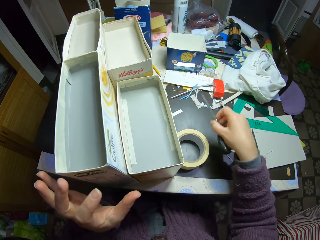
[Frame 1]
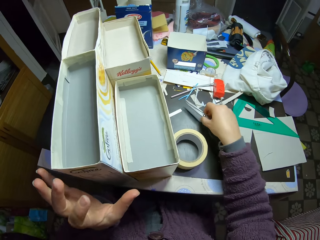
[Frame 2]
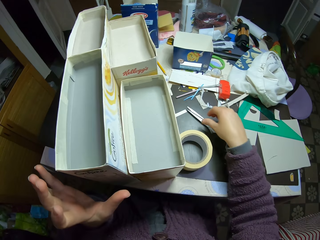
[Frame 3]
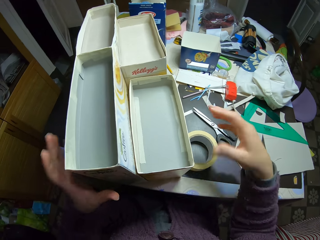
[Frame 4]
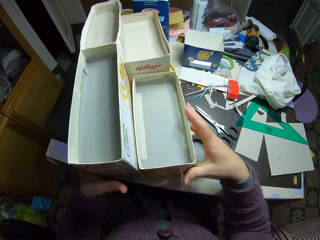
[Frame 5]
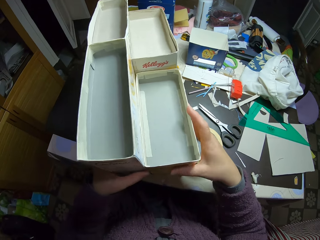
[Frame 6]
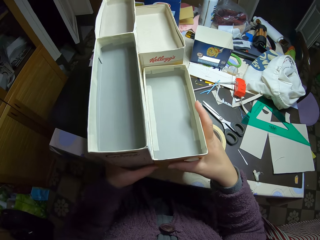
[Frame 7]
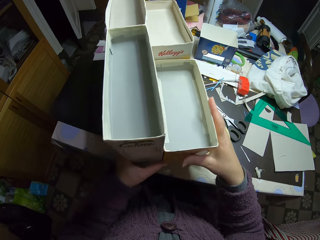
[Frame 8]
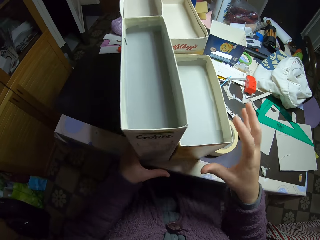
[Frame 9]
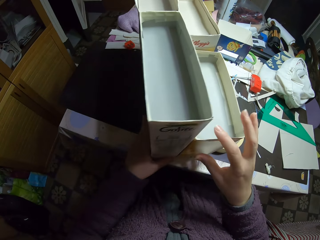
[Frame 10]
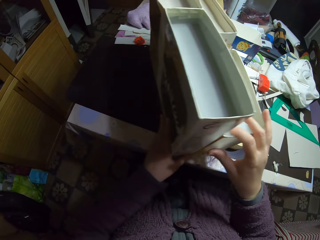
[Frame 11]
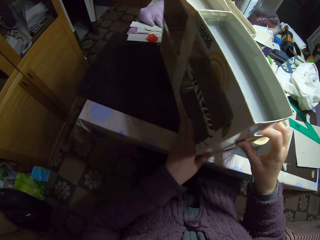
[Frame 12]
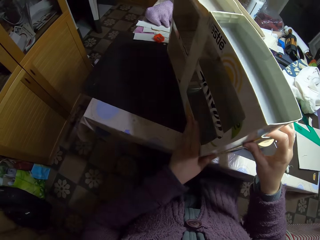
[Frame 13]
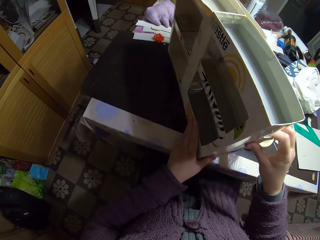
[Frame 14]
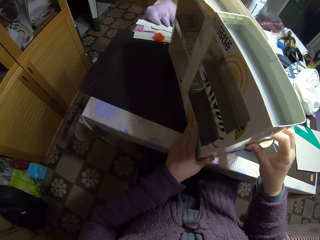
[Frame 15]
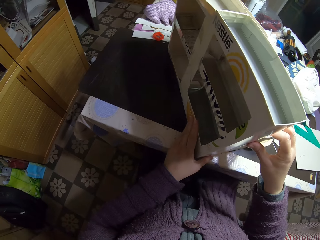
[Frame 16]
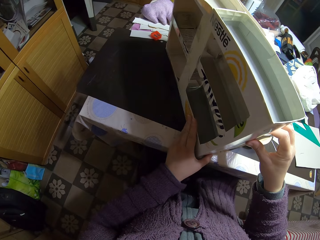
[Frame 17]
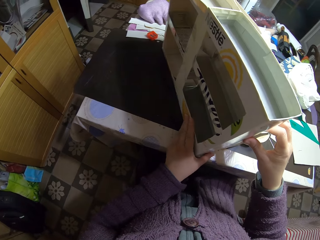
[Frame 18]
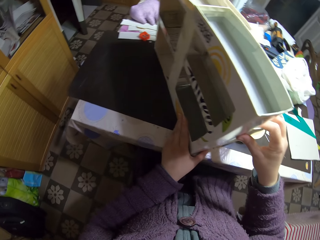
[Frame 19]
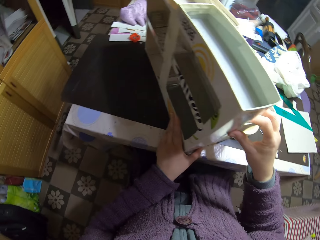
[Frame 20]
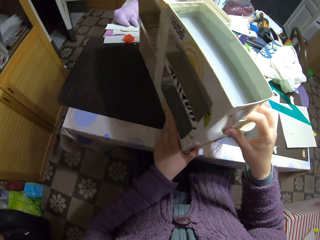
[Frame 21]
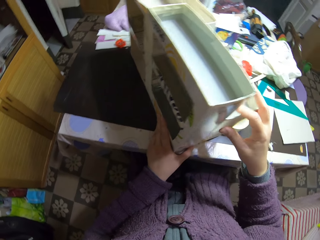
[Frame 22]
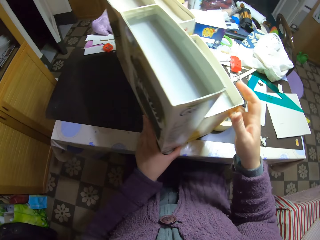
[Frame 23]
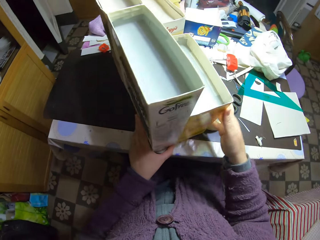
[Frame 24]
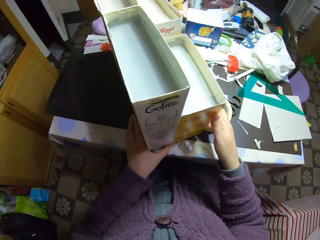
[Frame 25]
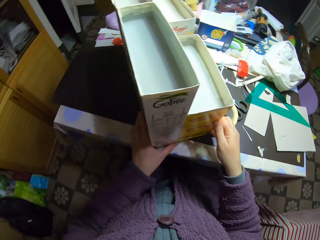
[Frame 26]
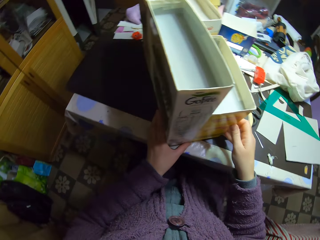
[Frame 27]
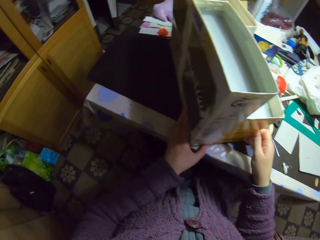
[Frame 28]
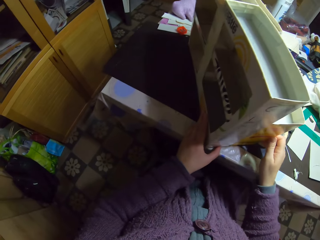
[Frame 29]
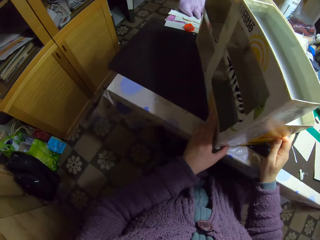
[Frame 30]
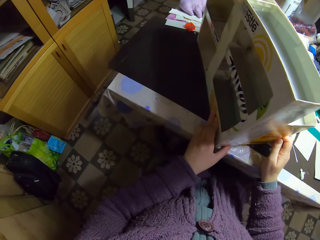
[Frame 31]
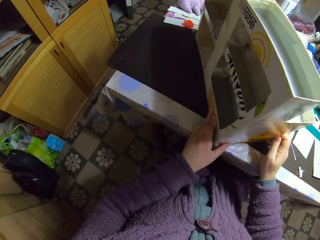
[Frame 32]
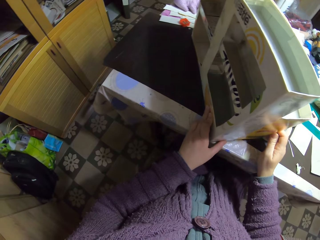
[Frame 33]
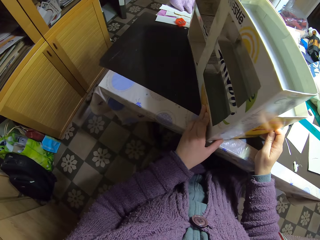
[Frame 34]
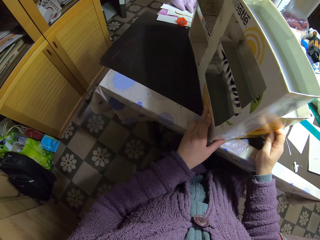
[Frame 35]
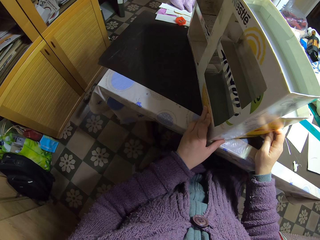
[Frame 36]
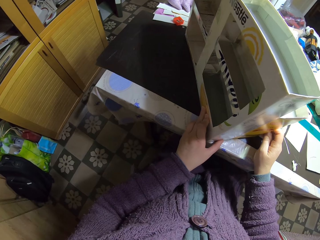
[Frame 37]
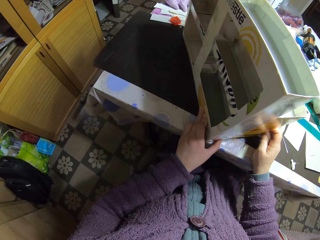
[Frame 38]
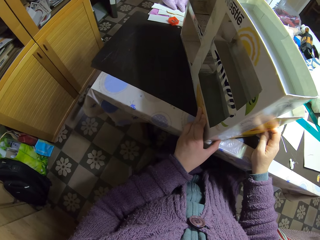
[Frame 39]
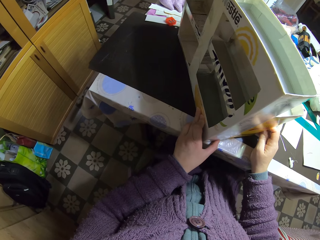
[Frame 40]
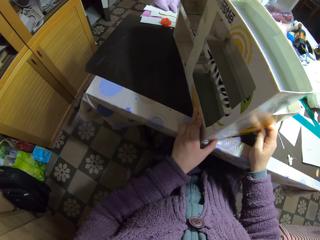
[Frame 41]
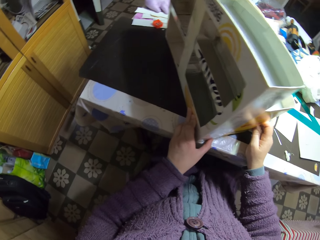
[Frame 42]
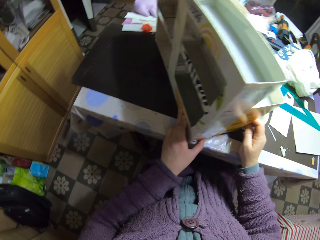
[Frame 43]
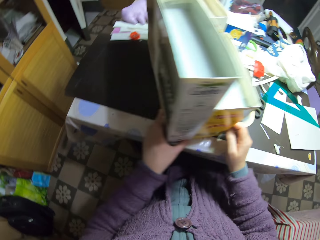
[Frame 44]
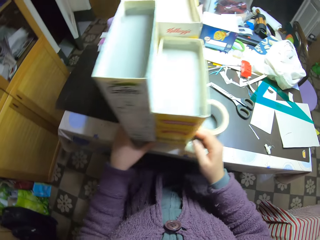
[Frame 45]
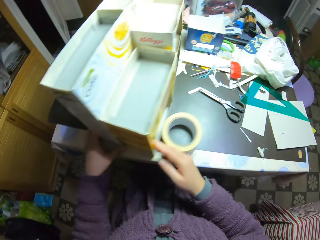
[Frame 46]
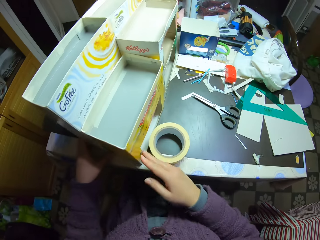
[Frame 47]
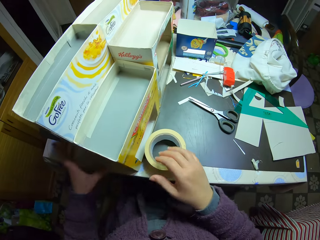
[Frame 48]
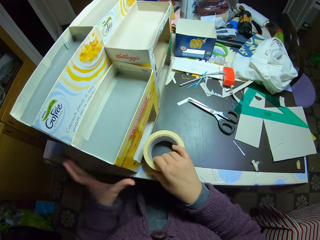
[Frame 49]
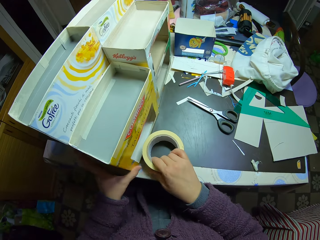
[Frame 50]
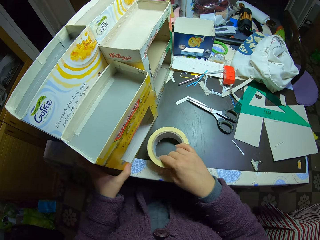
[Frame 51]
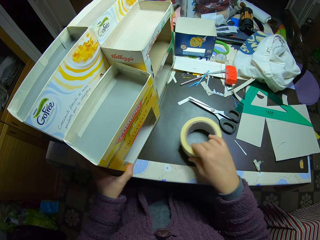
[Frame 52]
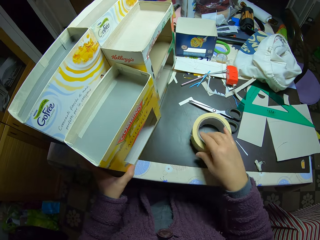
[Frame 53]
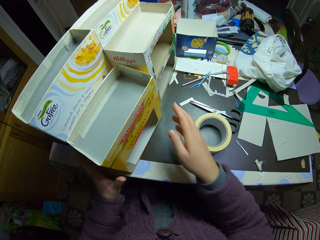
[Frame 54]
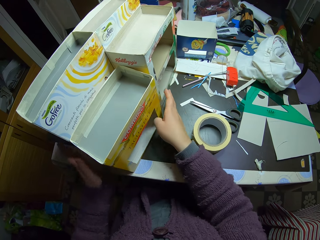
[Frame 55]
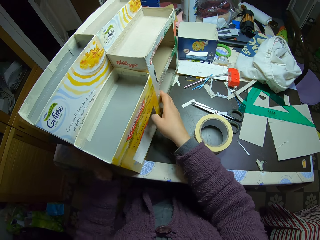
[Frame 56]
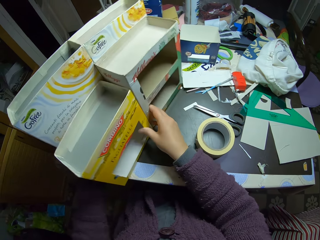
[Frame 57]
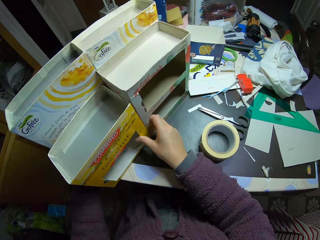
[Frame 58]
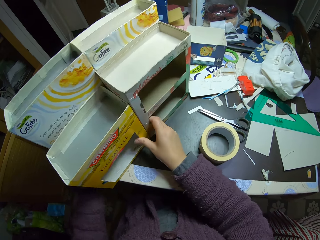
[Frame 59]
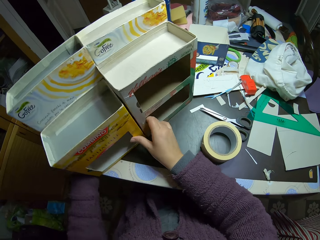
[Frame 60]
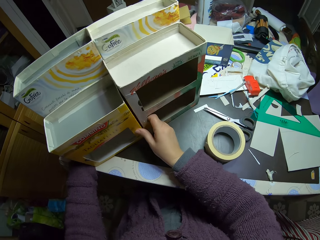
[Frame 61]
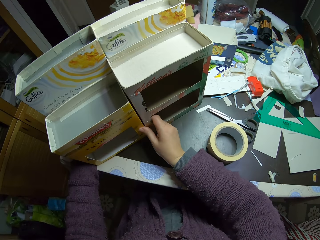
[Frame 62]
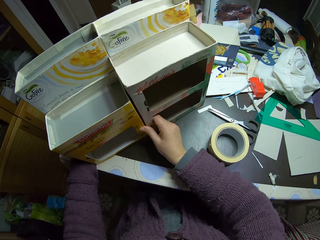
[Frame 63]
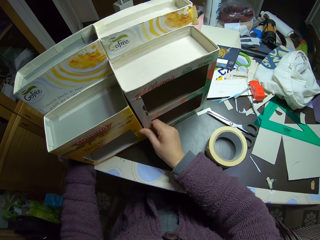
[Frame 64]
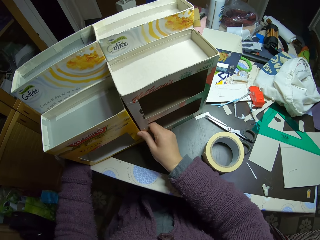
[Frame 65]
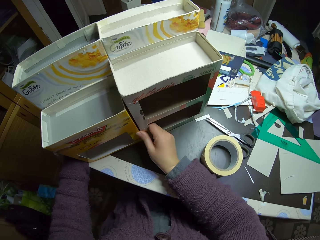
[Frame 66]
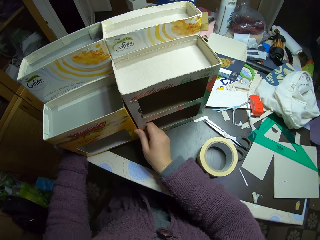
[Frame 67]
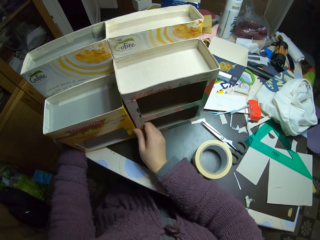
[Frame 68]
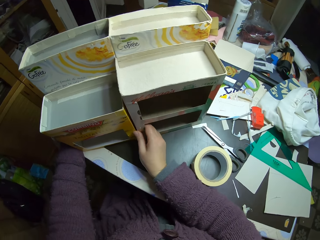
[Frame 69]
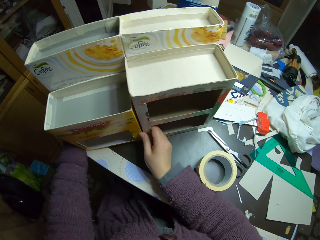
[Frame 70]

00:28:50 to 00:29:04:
The camera wearer picks up a pair of scissors on top of a sellotape roll. They move the pair of scissors on the table and place down the scissors. They examine the cartons or craft boxes on the table. They move the paper tape on the table. They examine the cartons on the table and turn the craft boxes.

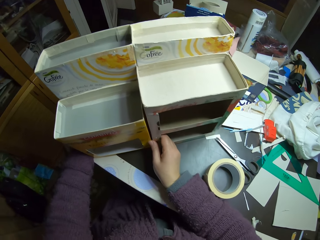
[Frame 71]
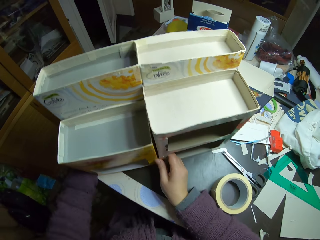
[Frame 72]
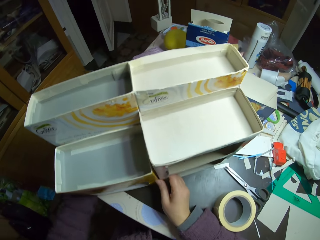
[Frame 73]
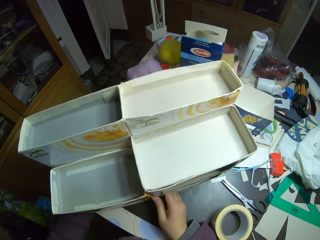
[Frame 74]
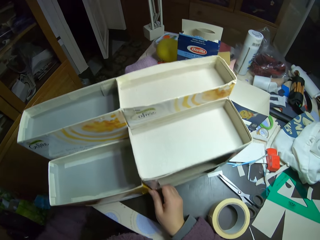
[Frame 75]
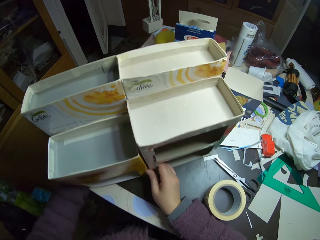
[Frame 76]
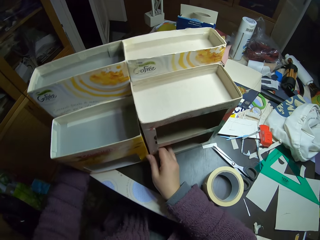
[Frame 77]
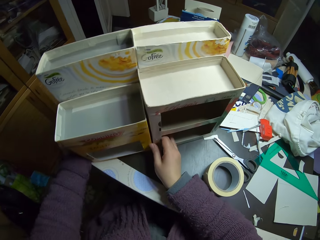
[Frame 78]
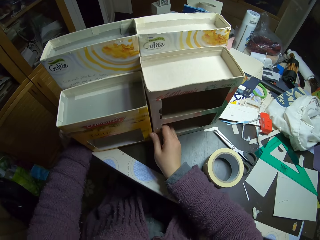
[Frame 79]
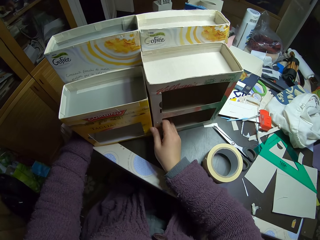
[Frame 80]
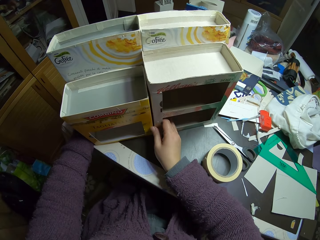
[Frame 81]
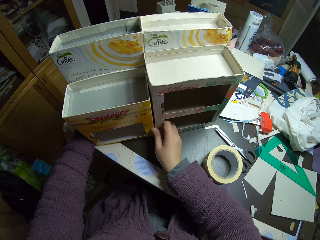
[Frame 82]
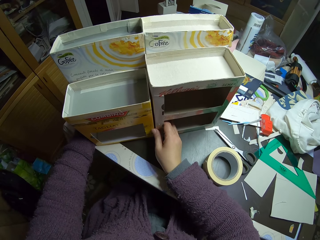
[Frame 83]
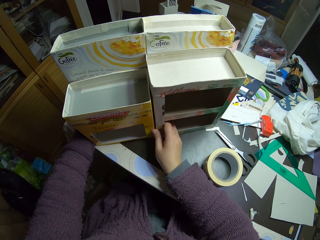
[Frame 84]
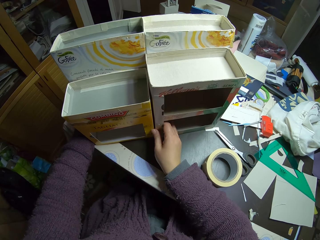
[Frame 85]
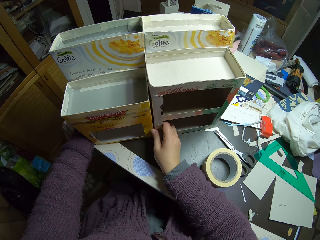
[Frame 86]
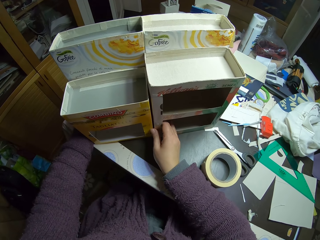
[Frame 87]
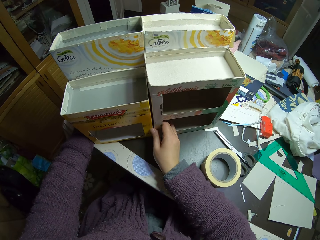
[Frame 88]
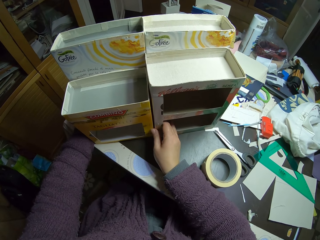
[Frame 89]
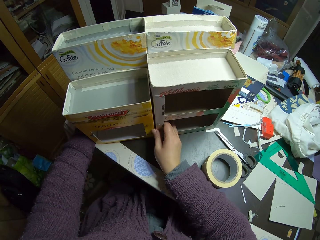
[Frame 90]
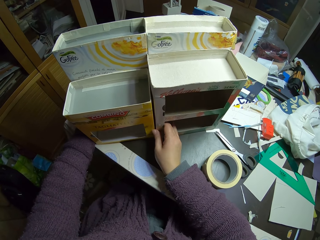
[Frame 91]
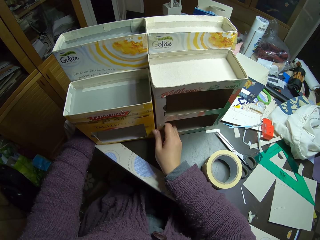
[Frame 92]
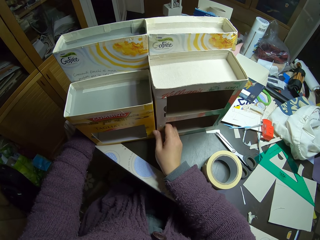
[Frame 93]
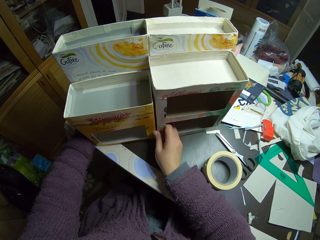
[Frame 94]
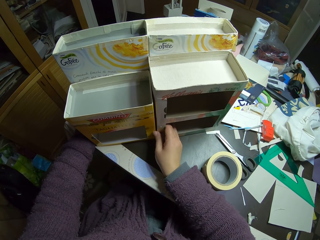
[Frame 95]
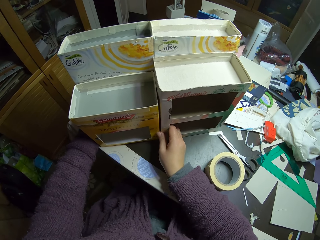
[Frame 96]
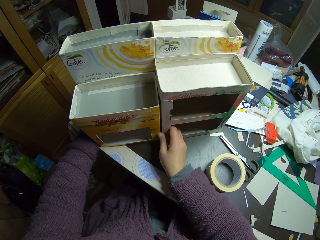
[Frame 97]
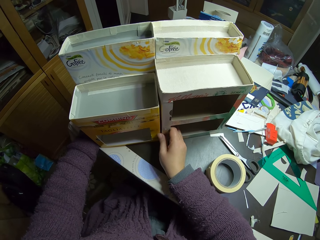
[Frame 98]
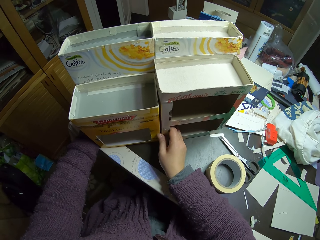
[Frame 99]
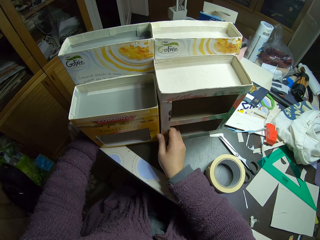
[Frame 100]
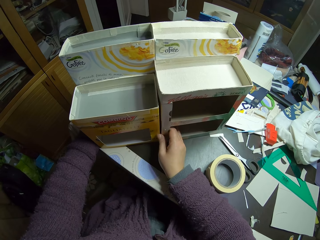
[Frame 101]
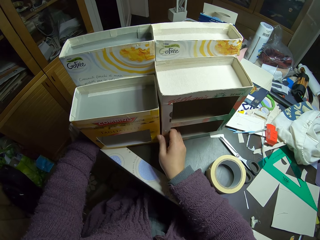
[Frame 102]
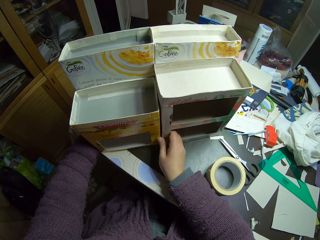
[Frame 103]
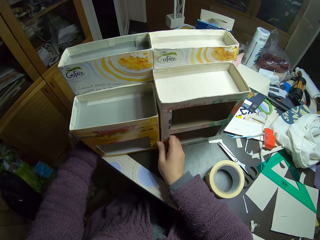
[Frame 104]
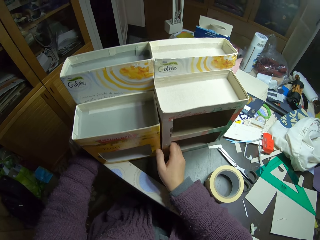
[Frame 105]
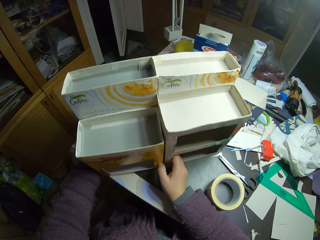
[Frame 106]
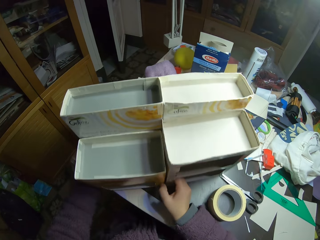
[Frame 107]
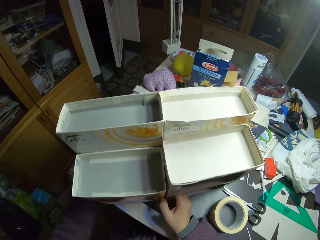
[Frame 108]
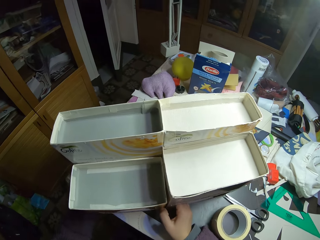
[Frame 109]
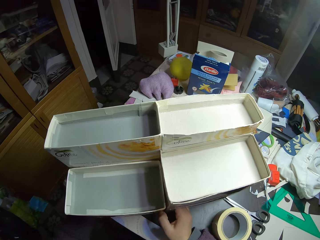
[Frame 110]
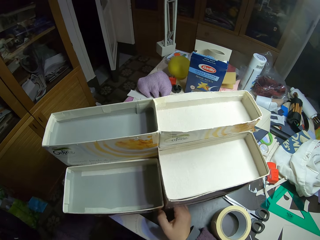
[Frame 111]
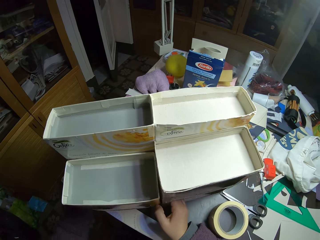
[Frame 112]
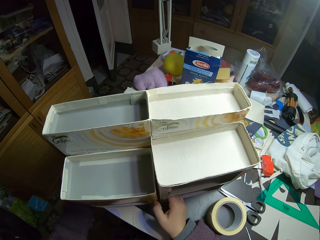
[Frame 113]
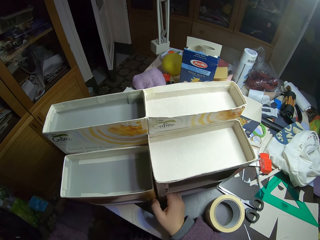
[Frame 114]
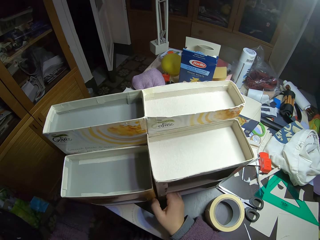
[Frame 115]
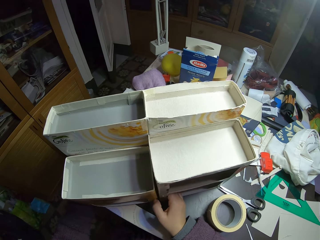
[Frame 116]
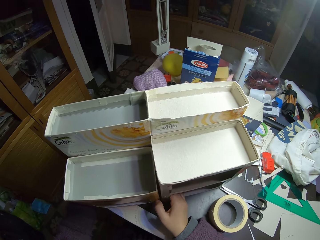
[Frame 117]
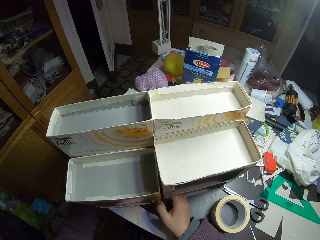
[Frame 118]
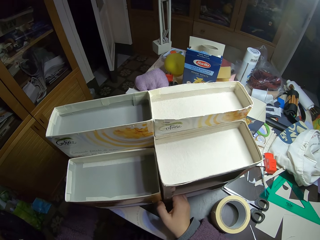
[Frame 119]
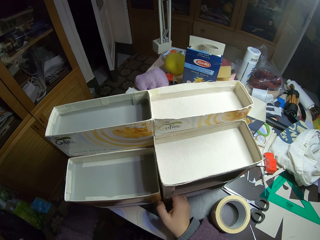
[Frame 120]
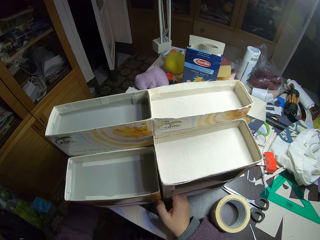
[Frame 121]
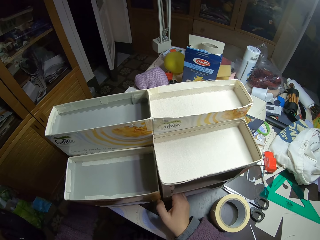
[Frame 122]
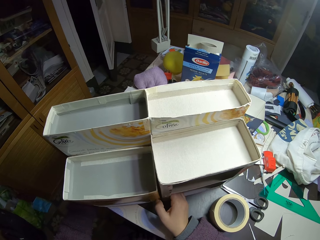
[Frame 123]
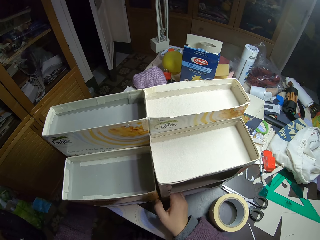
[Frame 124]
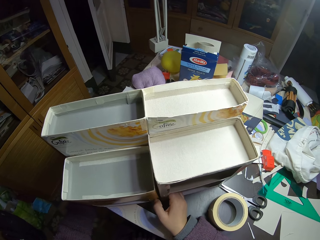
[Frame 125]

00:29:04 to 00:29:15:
The camera wearer stares at the craft boxes.
